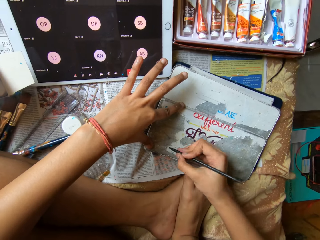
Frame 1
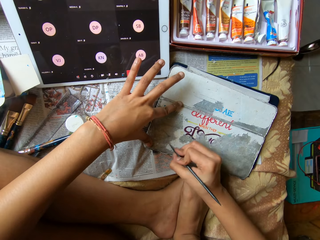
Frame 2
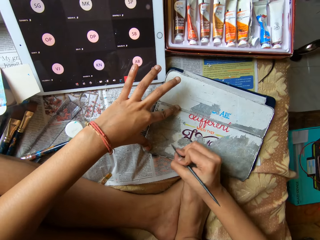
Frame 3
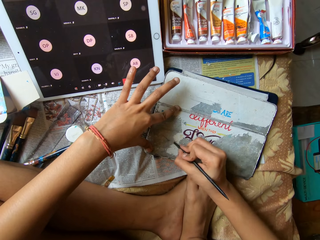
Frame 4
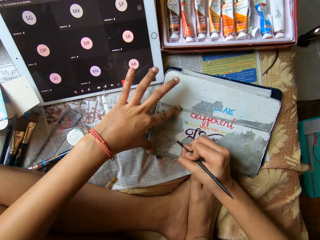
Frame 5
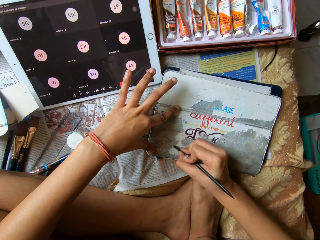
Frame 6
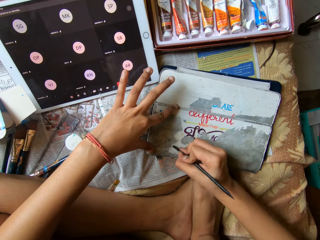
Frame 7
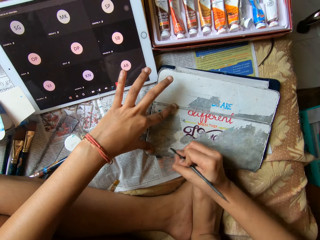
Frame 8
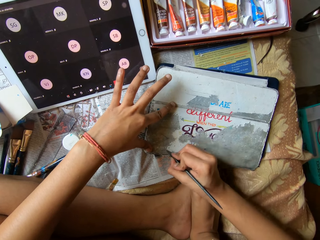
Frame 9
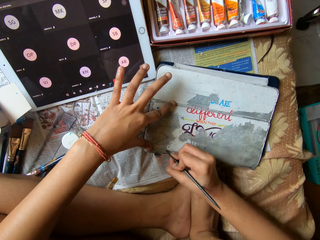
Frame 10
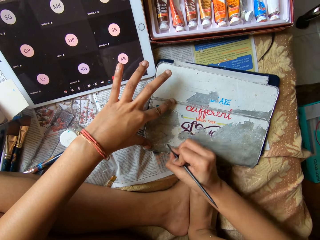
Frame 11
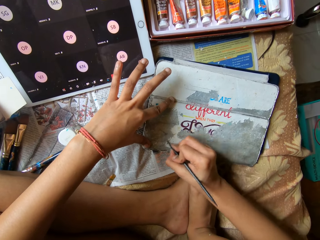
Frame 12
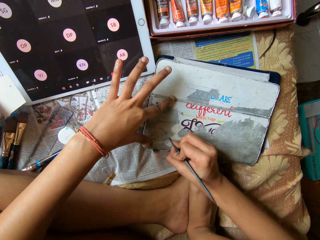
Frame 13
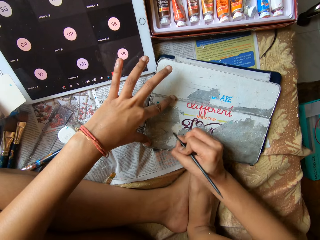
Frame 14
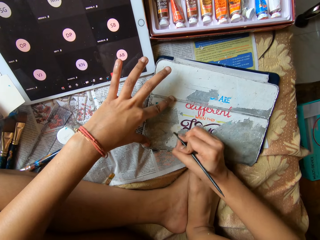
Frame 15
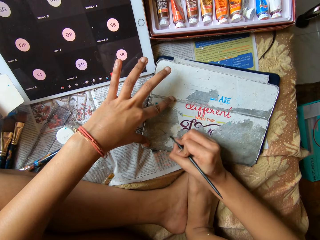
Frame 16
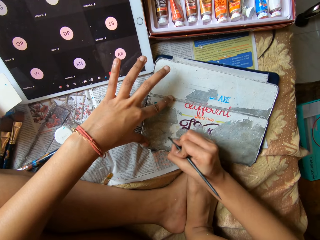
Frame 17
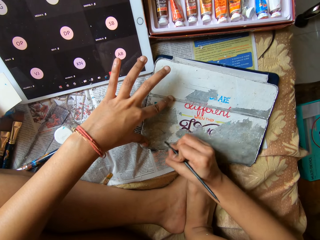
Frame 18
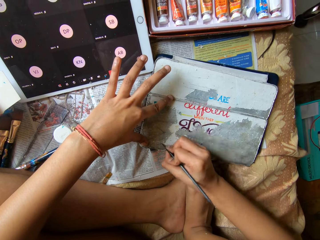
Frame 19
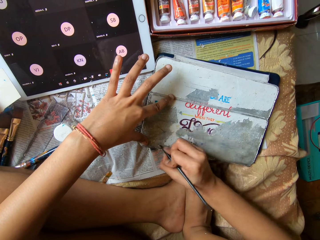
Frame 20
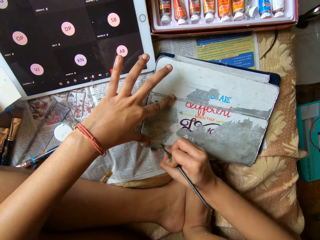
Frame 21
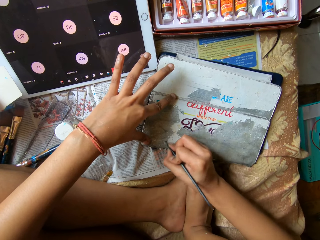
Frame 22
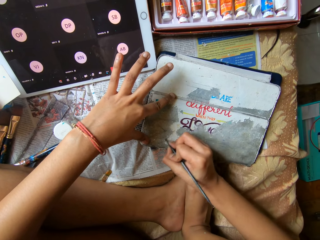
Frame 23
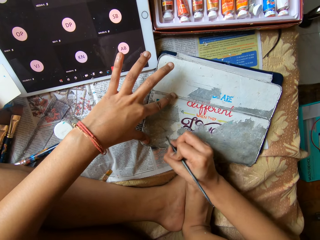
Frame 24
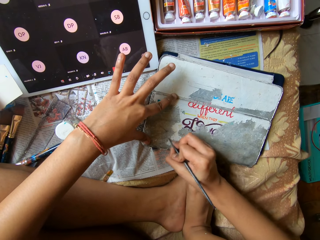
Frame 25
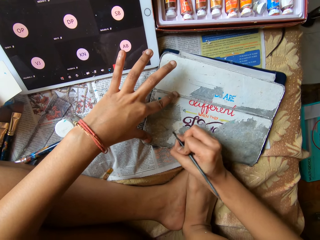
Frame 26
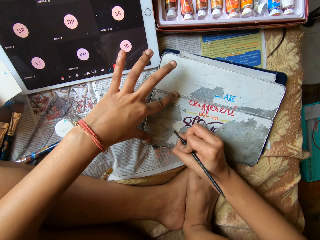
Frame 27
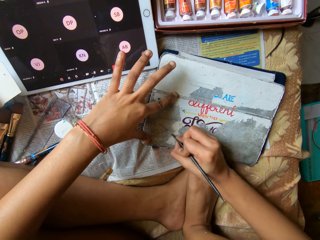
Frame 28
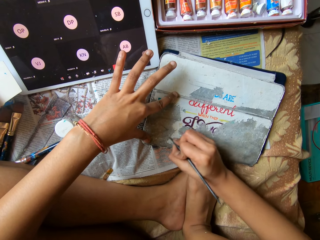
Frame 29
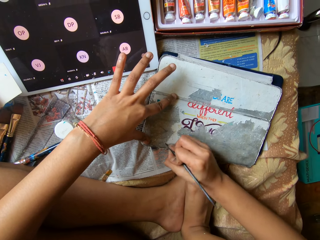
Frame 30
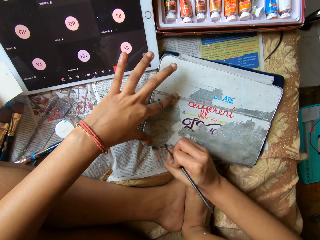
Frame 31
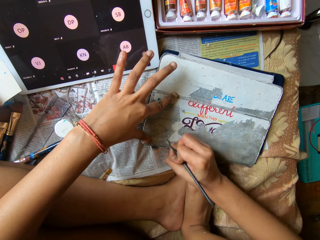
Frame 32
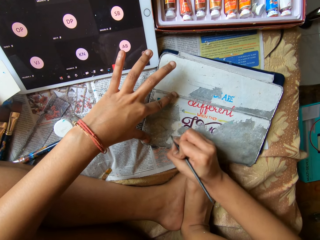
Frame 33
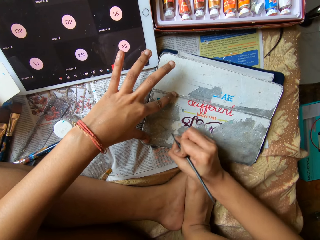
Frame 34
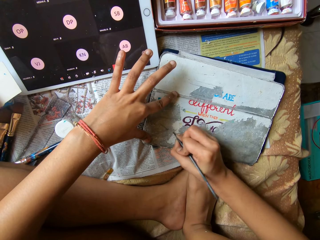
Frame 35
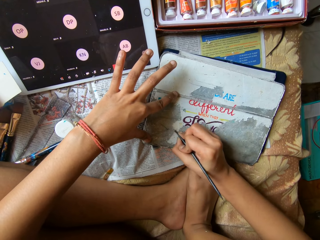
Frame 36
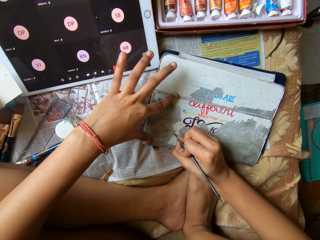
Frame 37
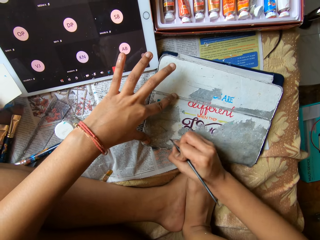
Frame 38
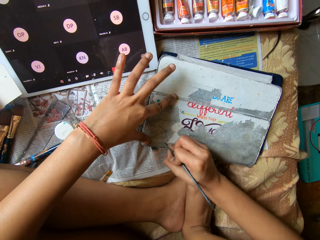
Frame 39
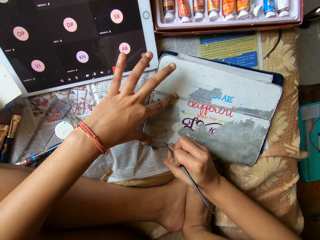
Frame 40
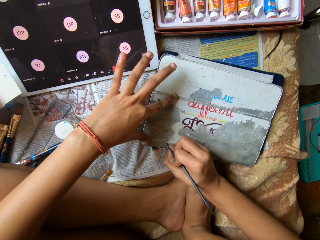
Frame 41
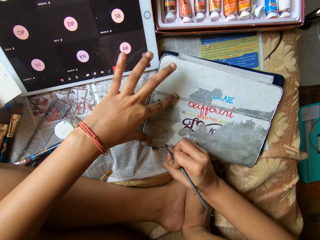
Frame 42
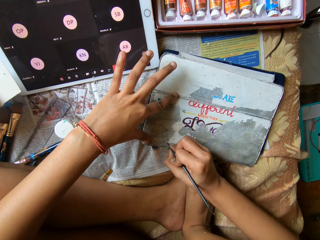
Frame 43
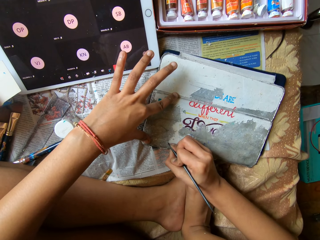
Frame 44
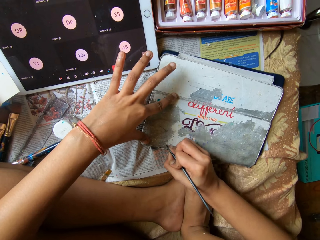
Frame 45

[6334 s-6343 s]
The camera wearer scrapes off the paper from the diary with the pen in her right hand.

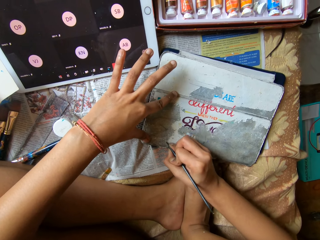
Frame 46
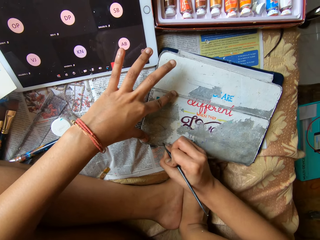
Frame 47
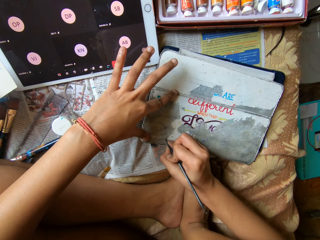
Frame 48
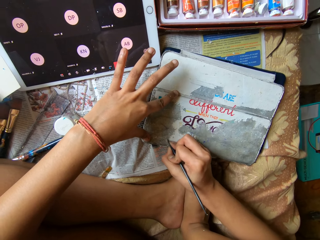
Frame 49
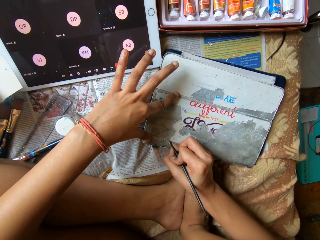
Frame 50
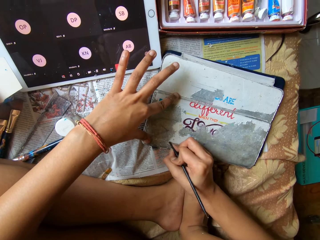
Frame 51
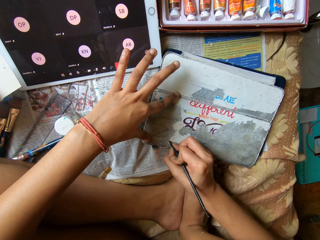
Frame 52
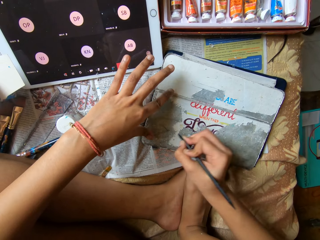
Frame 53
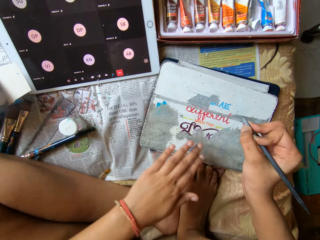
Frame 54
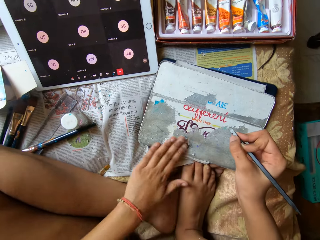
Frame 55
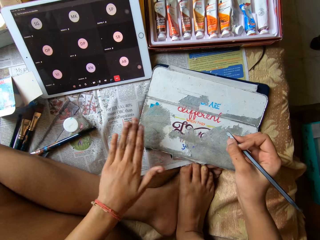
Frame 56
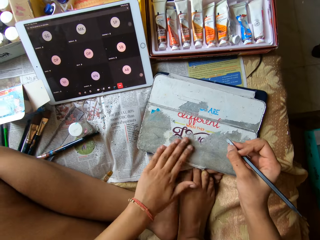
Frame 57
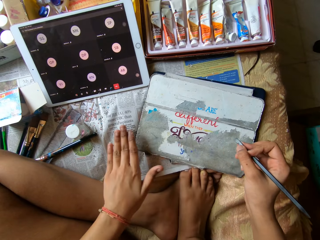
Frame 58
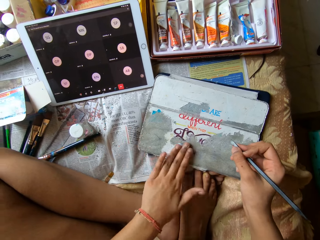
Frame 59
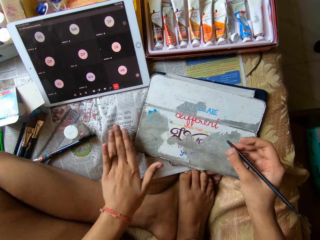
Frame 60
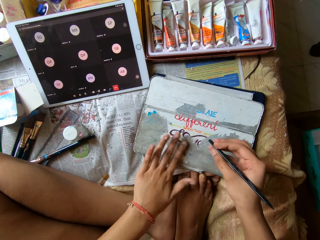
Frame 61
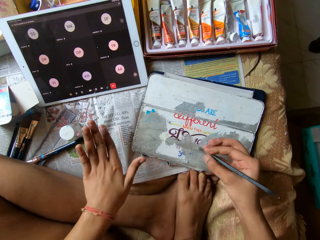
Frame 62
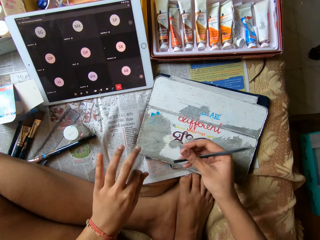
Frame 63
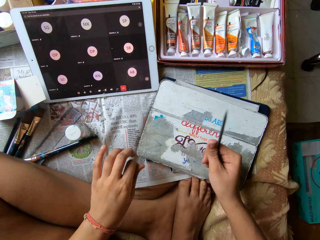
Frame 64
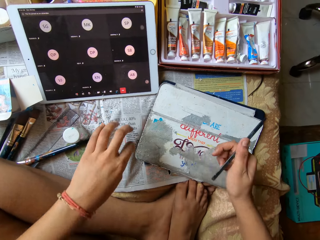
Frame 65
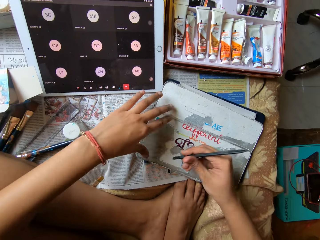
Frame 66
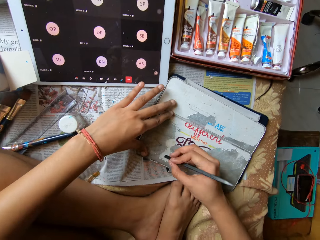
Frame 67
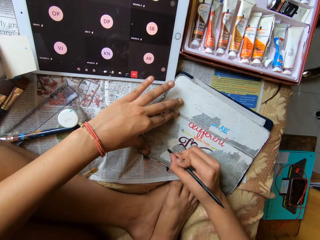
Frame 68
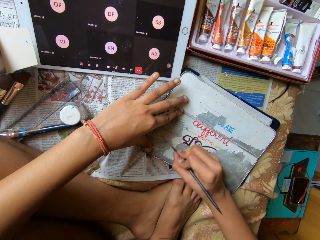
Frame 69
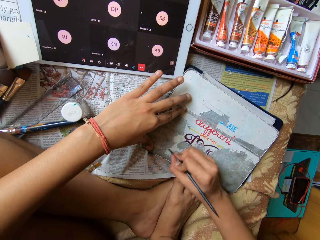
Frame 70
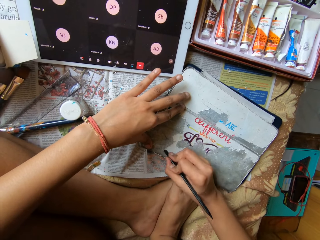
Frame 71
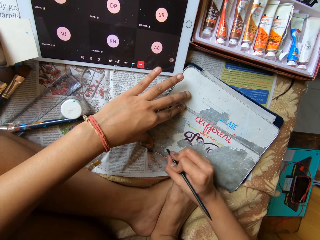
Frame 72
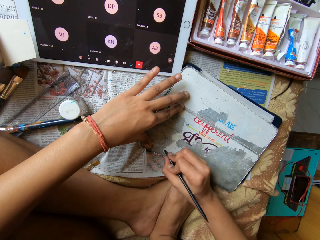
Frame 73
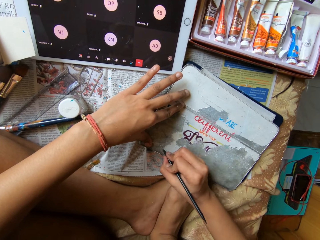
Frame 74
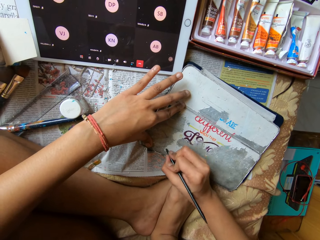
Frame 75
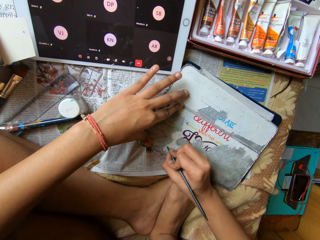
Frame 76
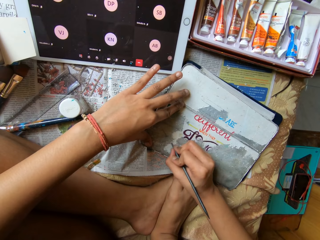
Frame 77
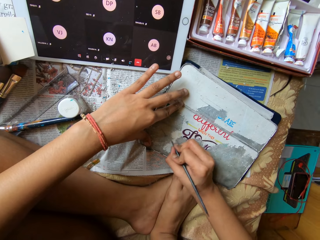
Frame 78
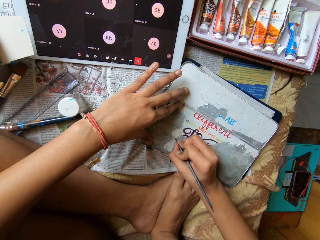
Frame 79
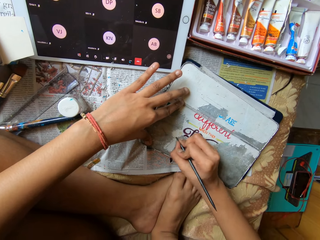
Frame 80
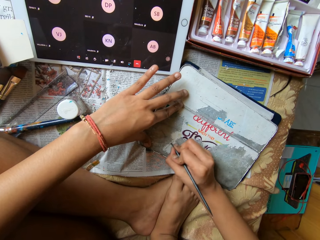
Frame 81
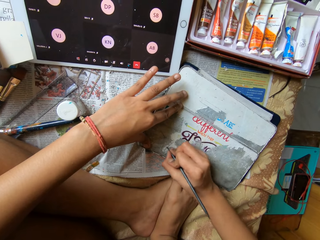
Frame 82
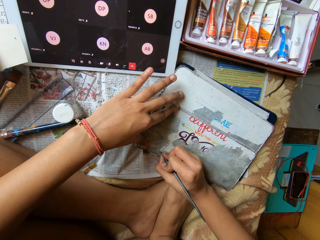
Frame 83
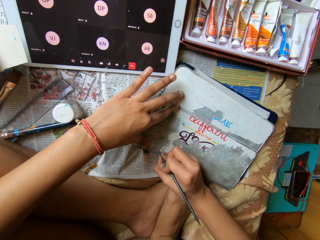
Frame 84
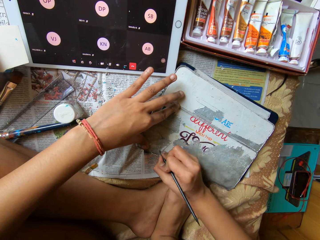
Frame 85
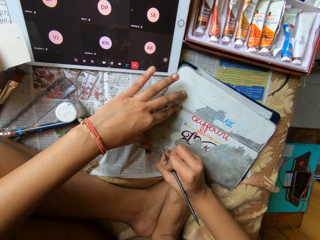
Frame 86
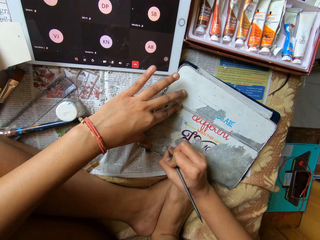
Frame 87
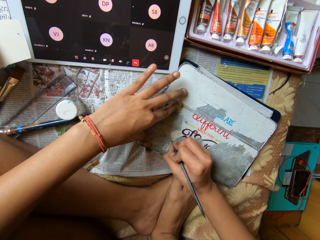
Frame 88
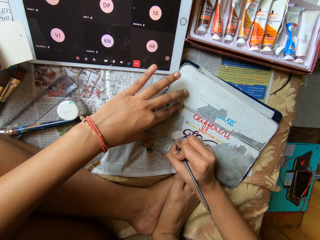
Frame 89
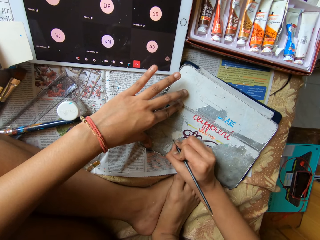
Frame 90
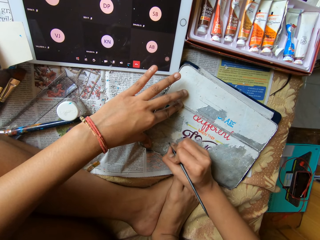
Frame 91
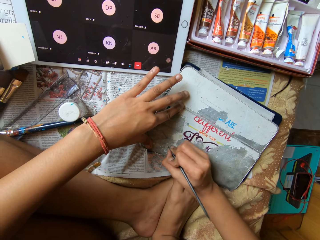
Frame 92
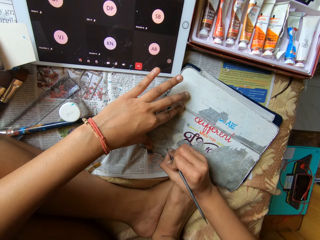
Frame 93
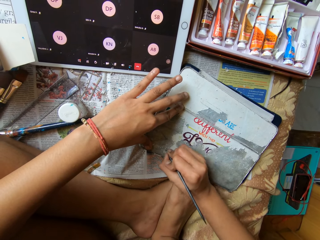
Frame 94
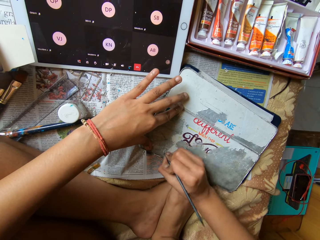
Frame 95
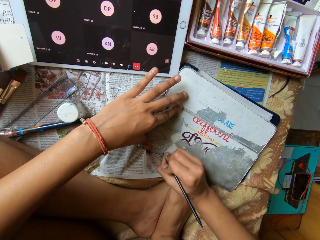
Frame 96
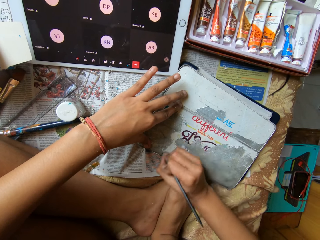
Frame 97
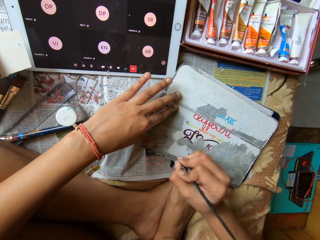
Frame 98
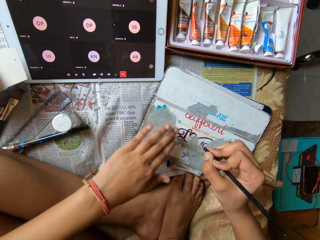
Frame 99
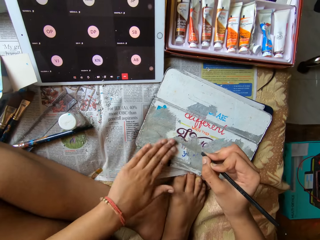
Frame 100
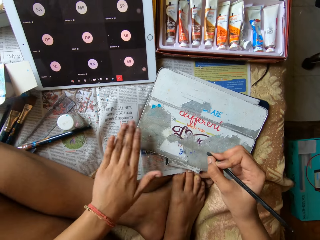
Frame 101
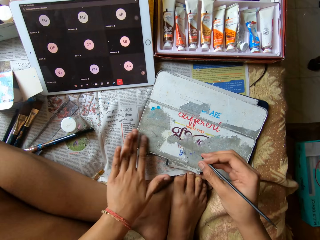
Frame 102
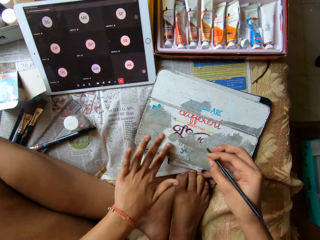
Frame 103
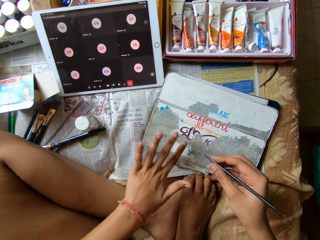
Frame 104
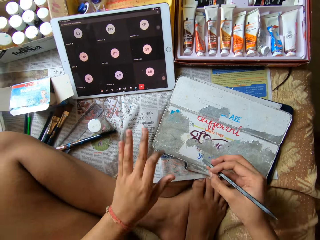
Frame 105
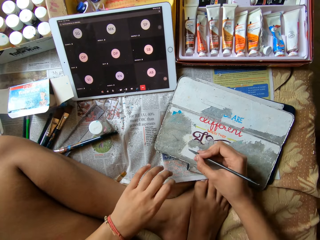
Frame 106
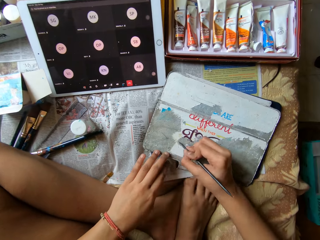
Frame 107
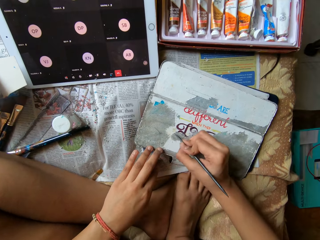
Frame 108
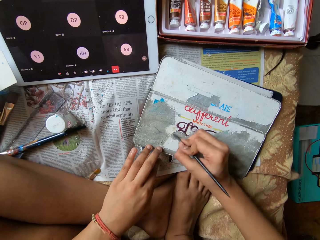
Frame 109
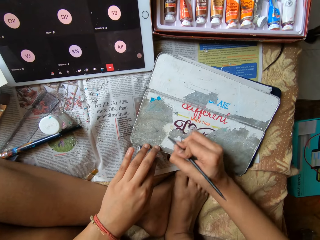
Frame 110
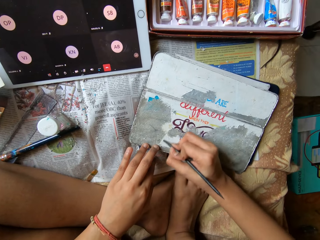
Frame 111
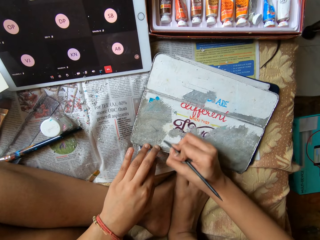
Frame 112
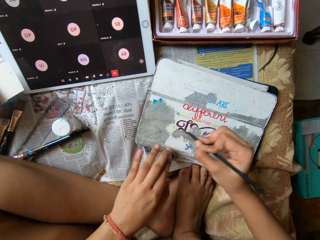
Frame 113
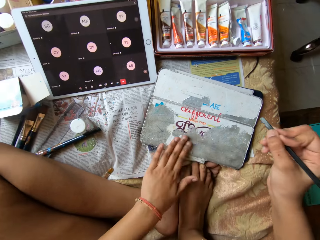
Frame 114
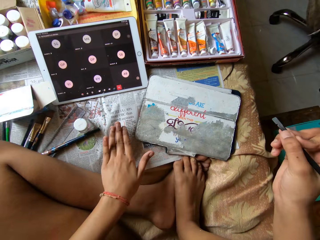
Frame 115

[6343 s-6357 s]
The camera wearer dusts the peeled paper off the diary with her left hand. She holds down the diary with her left hand. She scrapes off the paper from the diary with the pen in her right hand. She dusts the peeled paper off the diary with her left hand. She scrapes off the paper from the diary with the pen in her right hand. She holds down the diary with her left hand.
